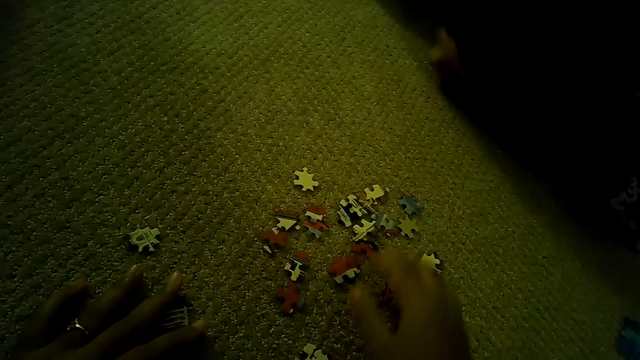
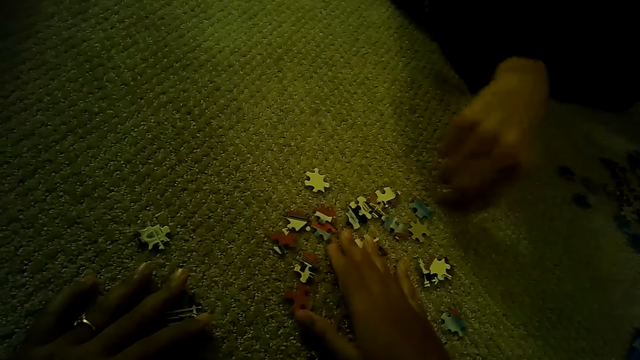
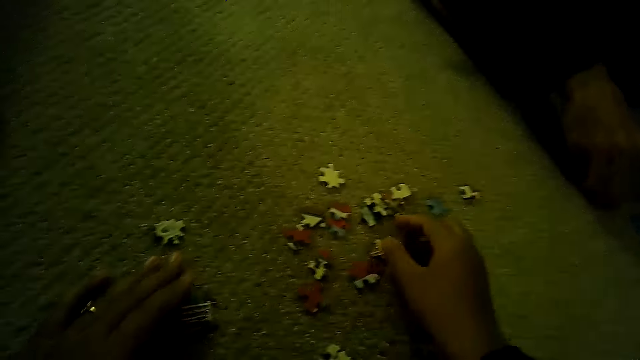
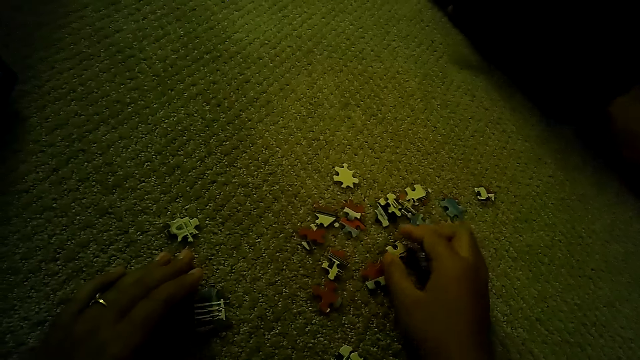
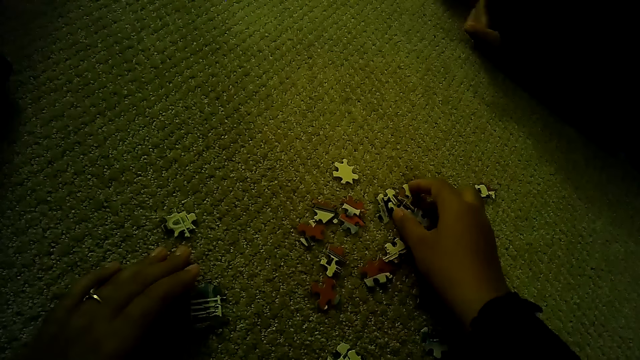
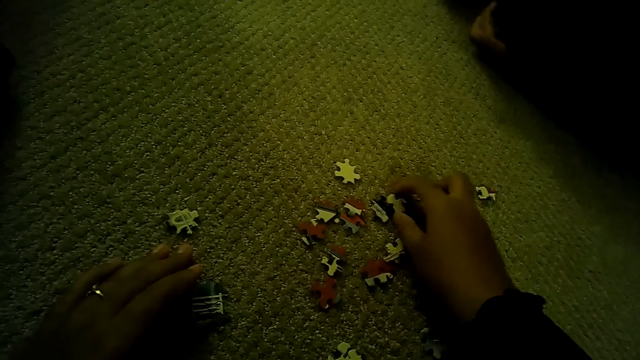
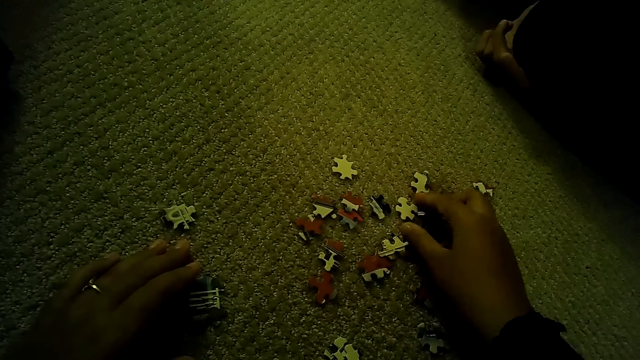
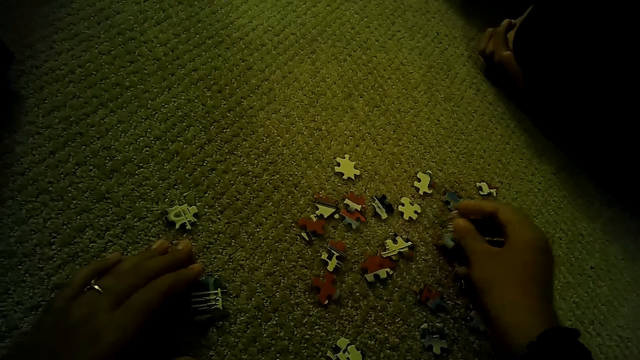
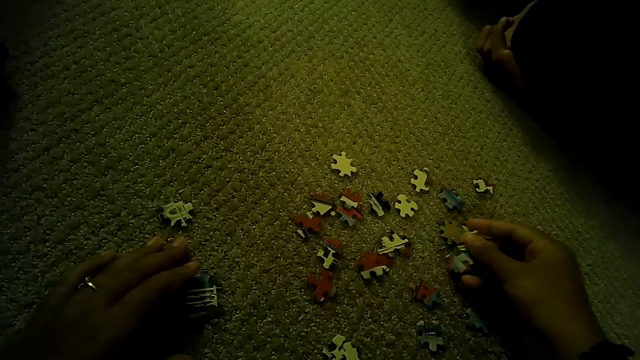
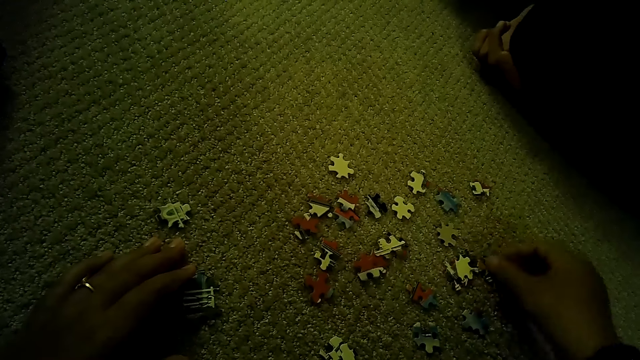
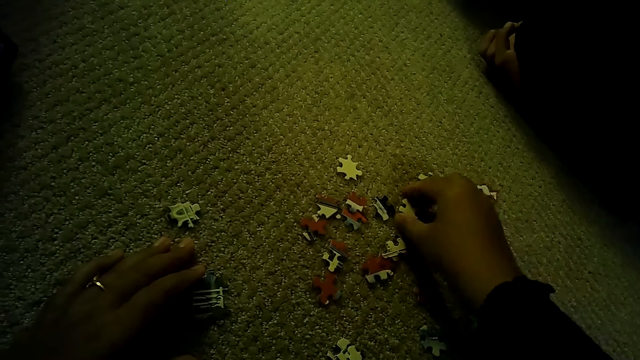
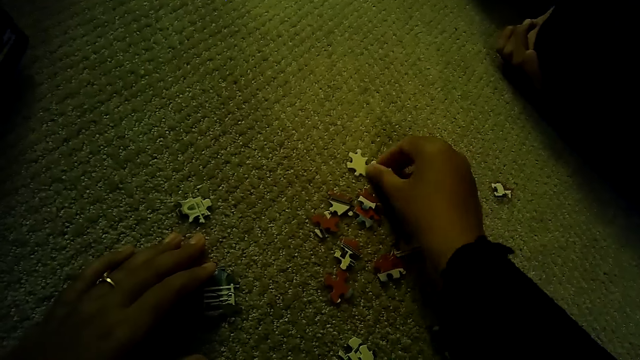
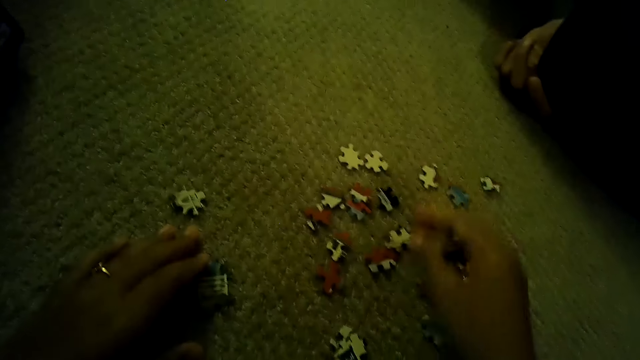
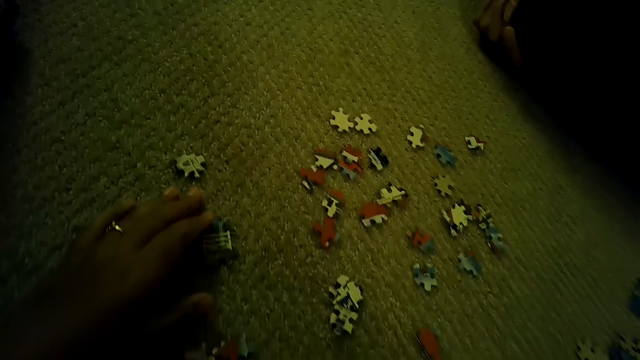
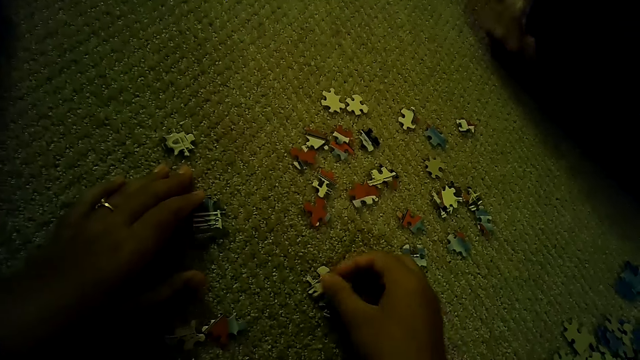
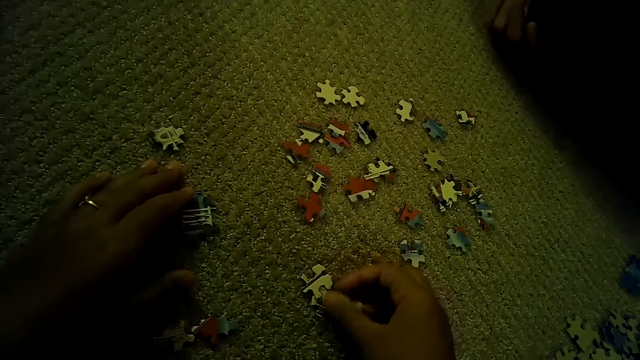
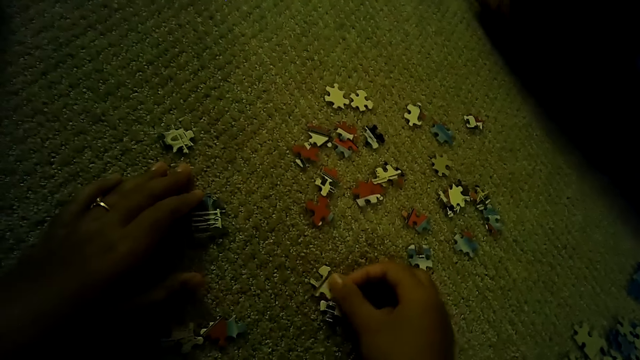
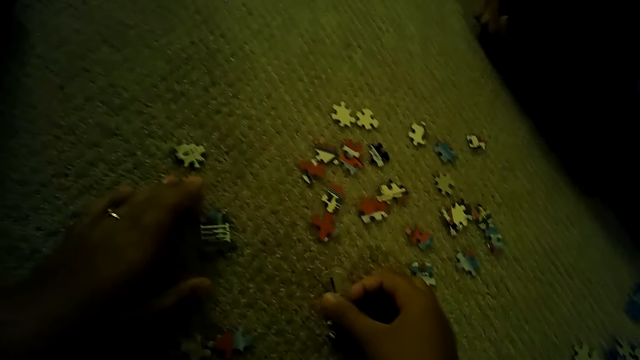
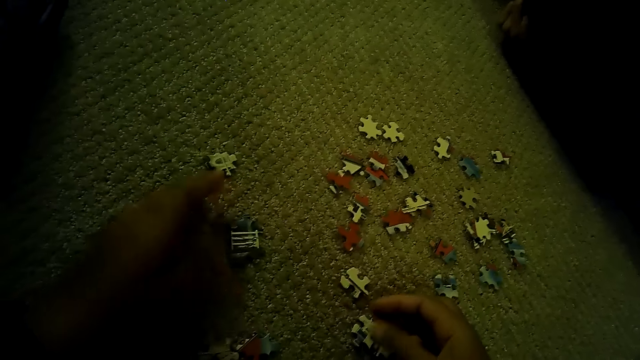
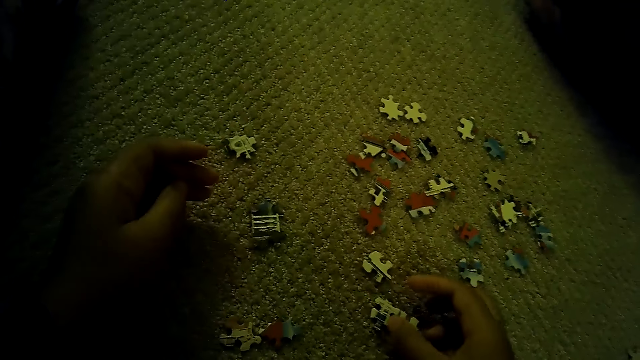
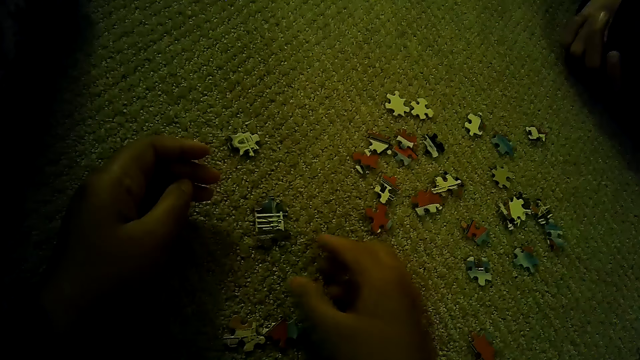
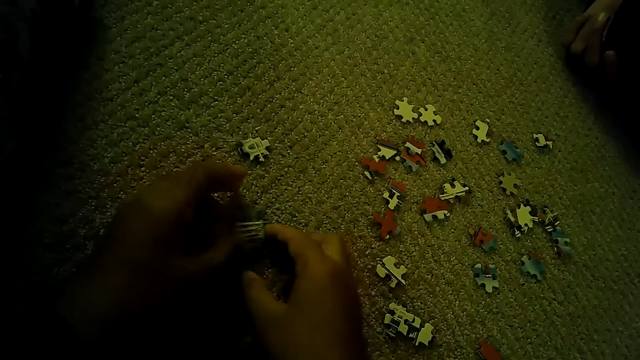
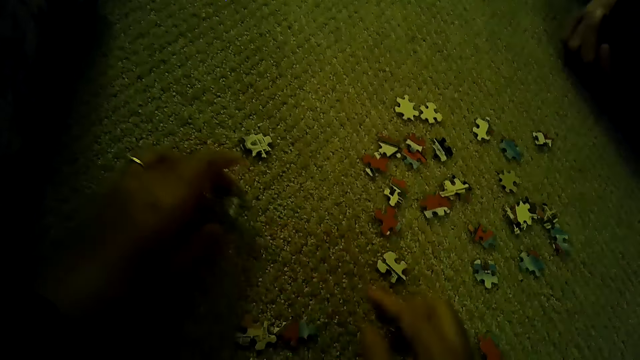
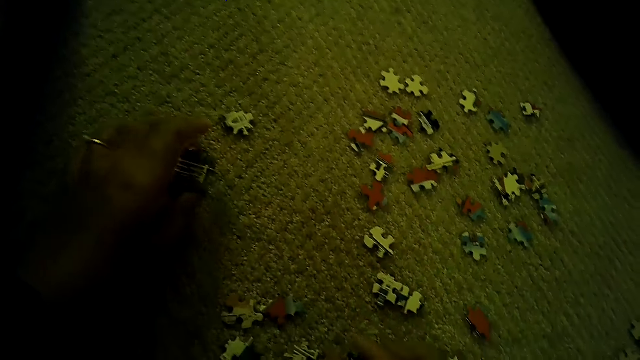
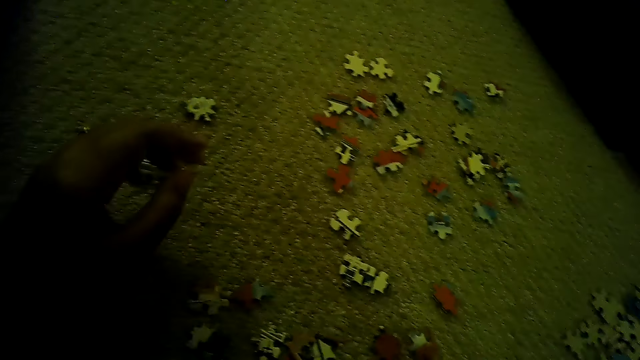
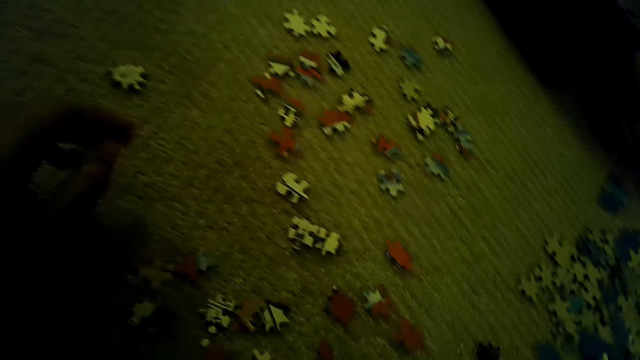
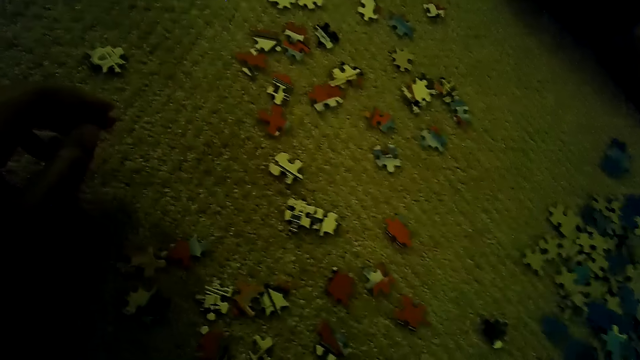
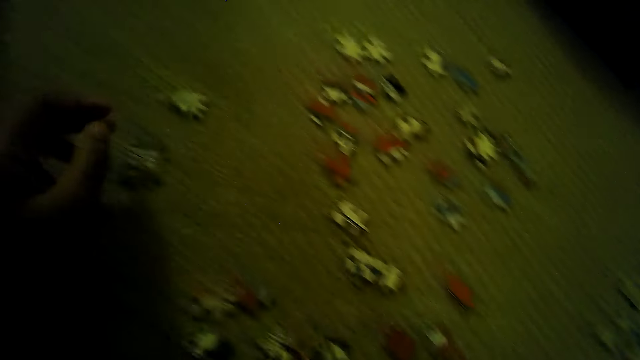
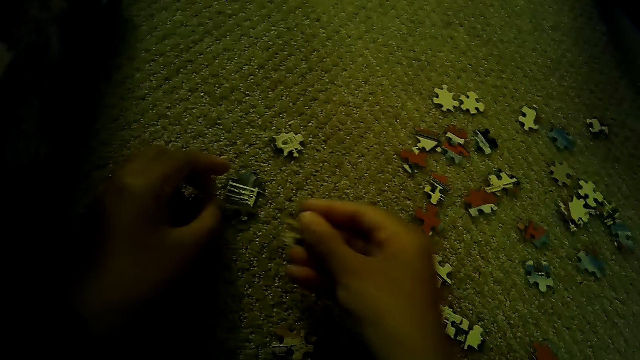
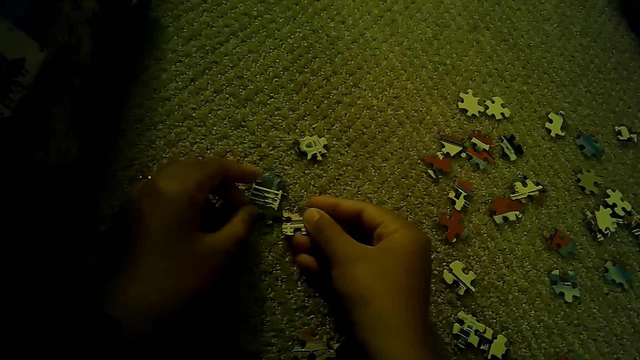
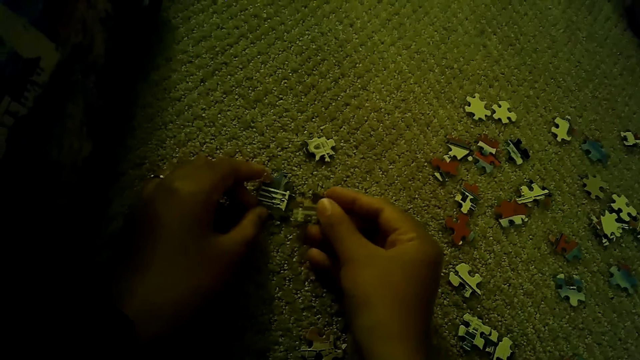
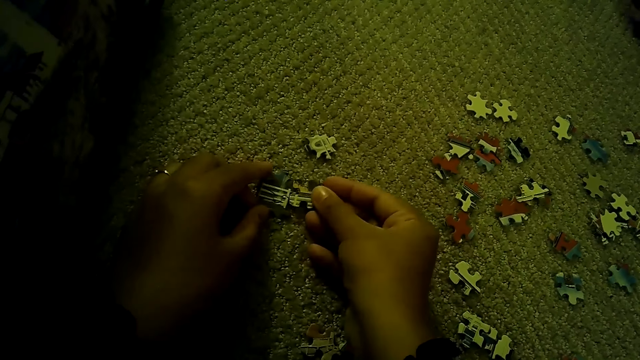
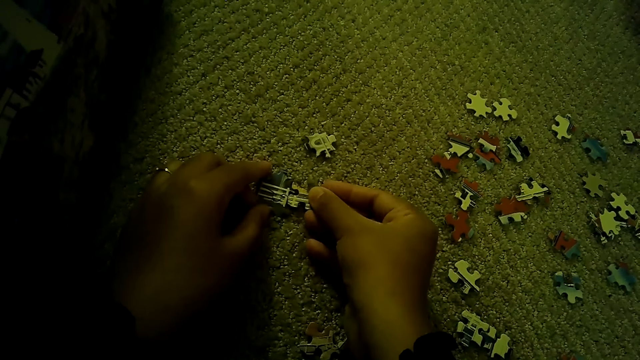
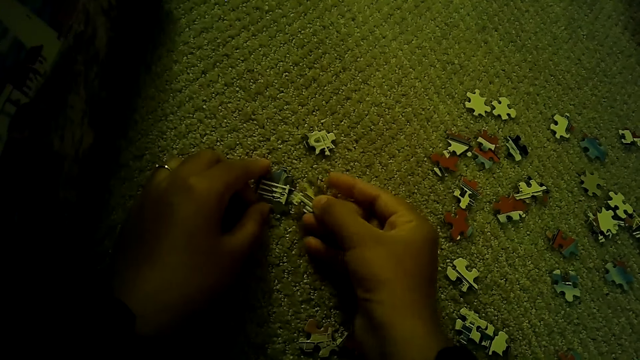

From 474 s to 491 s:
The camera wearer plays a jigsaw puzzle.

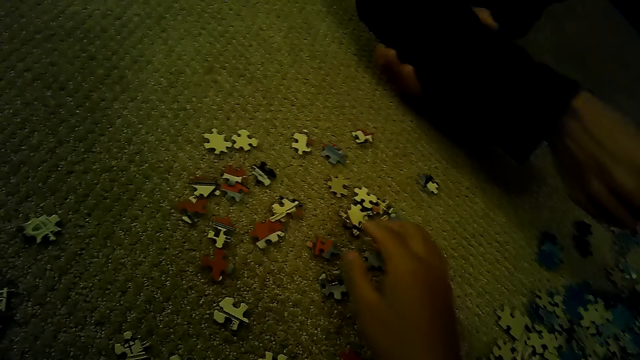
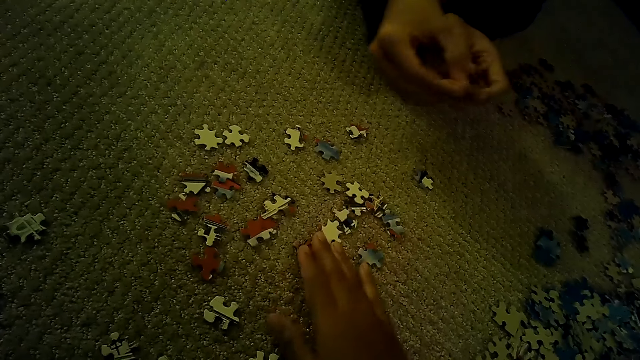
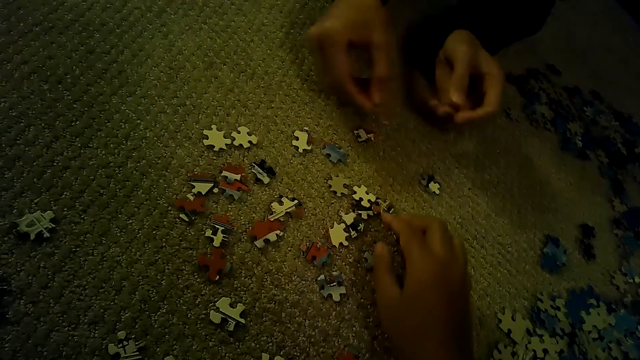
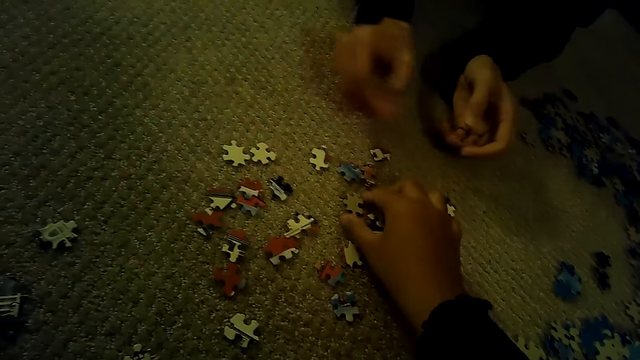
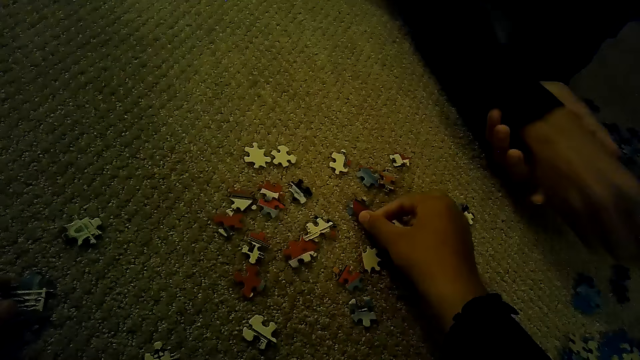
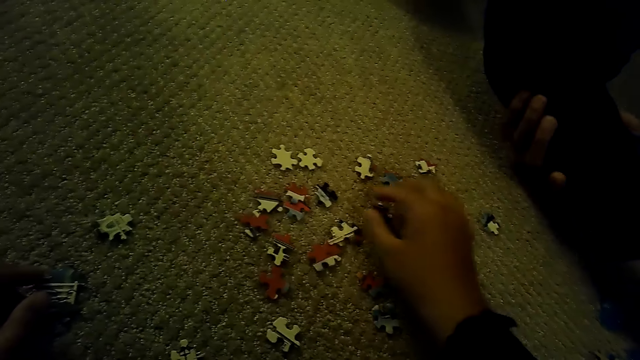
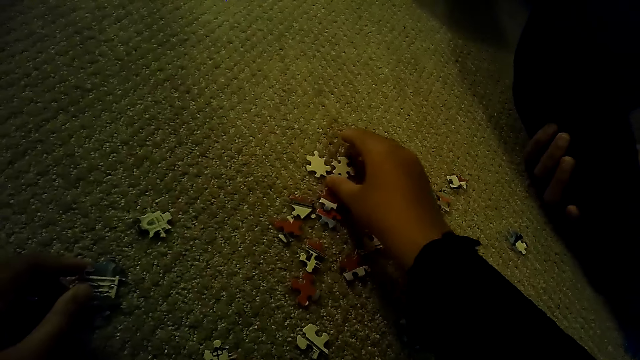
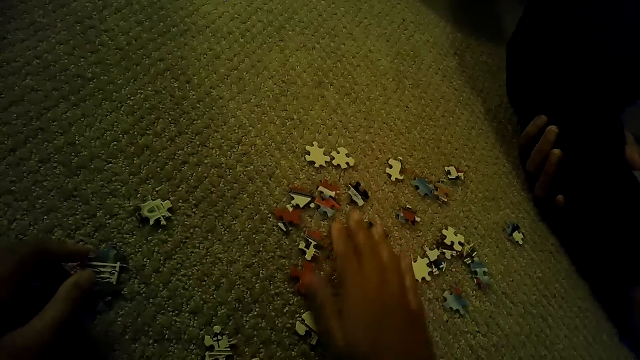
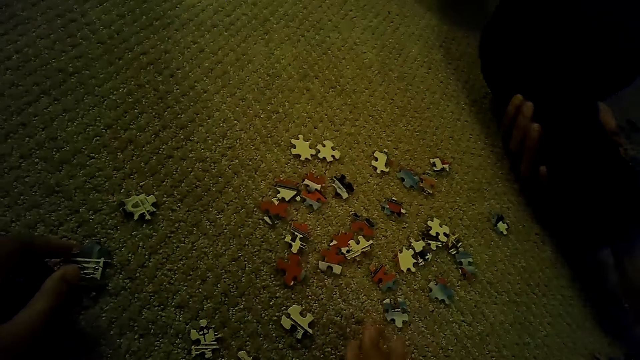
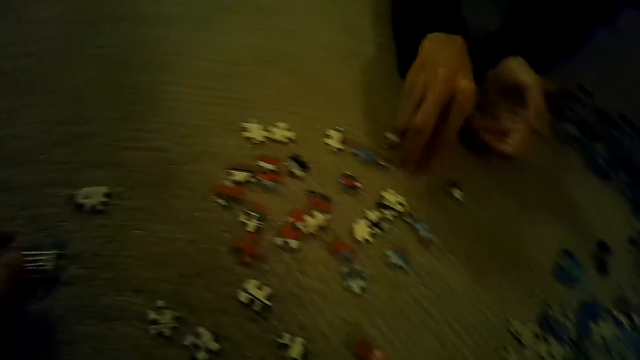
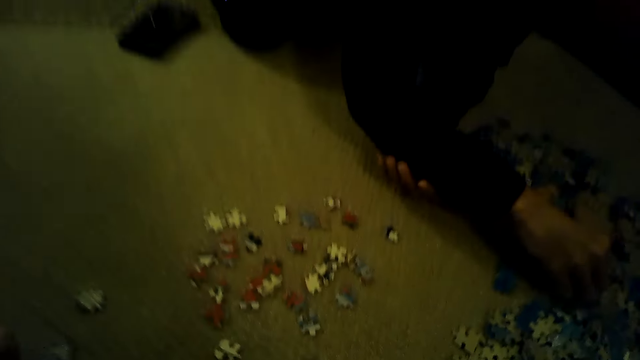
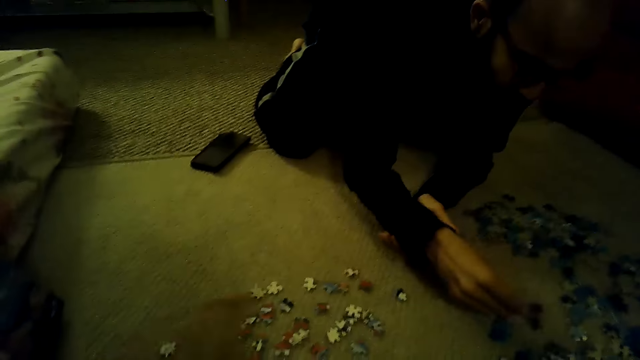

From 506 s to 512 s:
A man plays a jigsaw puzzle.
